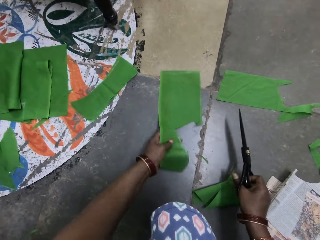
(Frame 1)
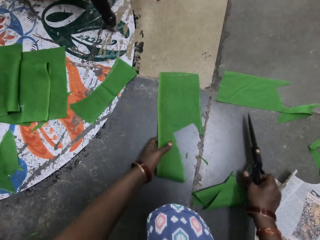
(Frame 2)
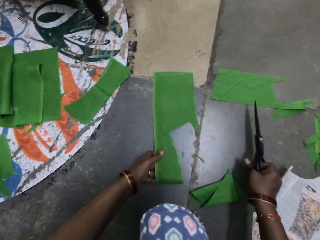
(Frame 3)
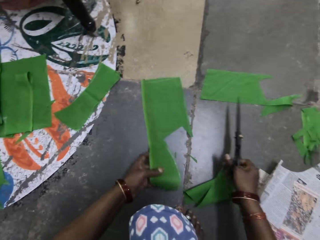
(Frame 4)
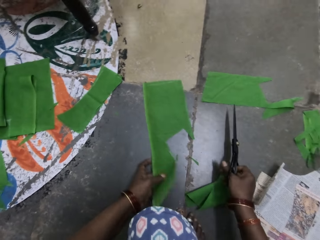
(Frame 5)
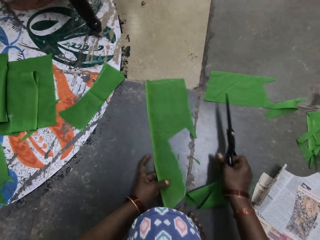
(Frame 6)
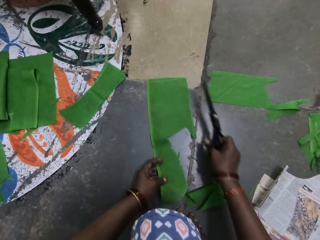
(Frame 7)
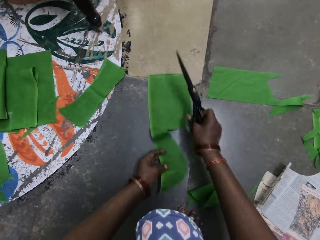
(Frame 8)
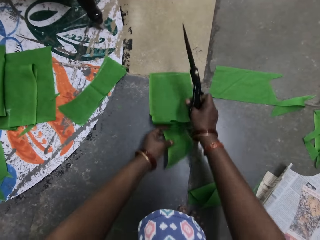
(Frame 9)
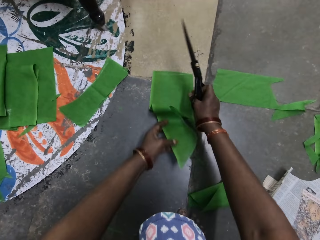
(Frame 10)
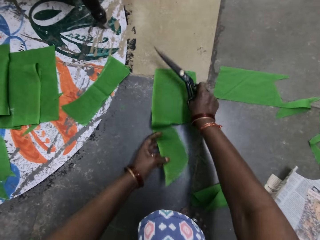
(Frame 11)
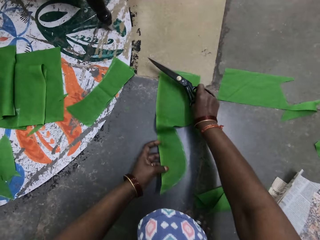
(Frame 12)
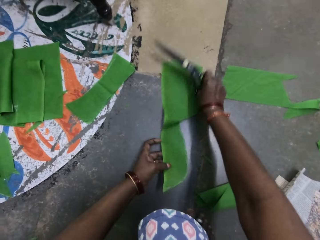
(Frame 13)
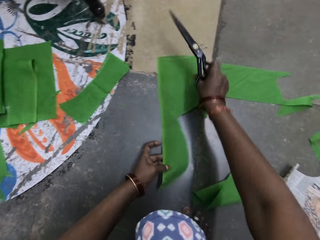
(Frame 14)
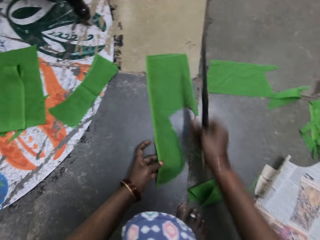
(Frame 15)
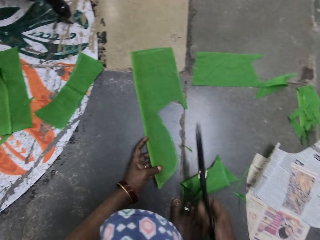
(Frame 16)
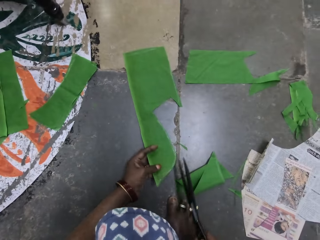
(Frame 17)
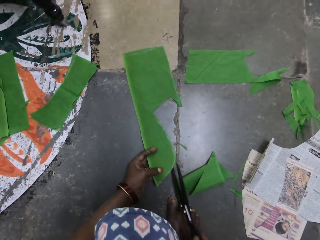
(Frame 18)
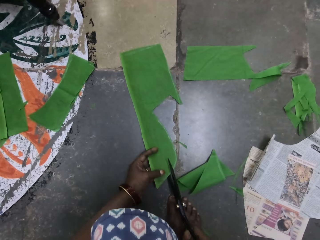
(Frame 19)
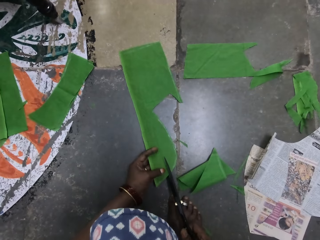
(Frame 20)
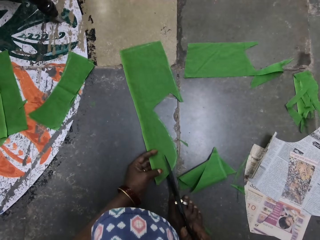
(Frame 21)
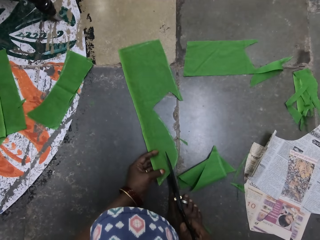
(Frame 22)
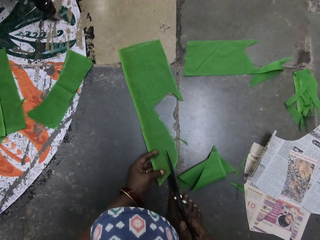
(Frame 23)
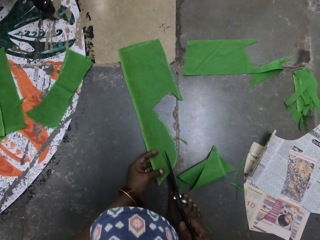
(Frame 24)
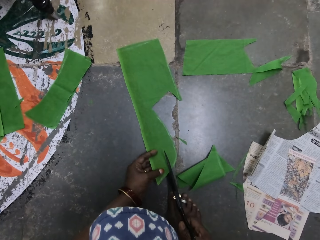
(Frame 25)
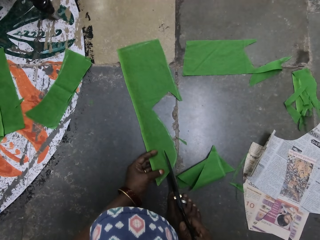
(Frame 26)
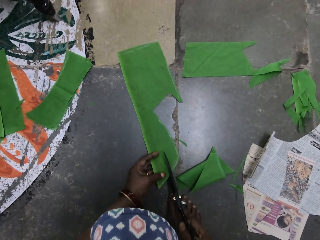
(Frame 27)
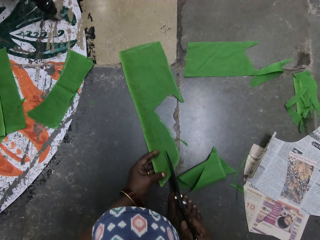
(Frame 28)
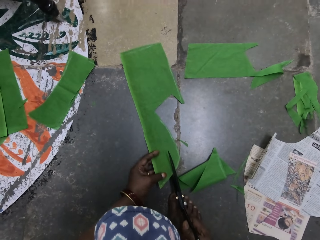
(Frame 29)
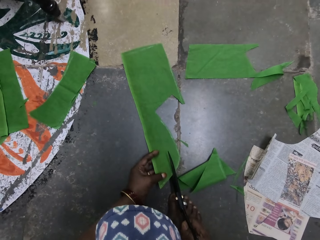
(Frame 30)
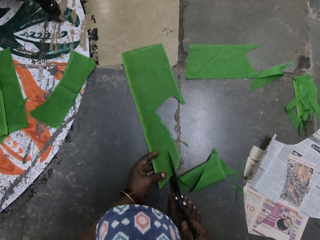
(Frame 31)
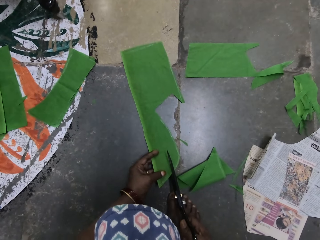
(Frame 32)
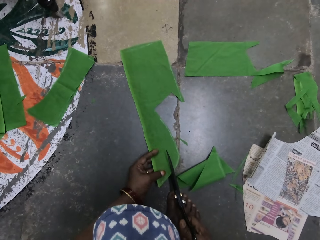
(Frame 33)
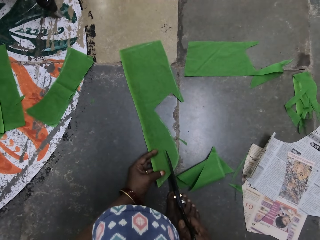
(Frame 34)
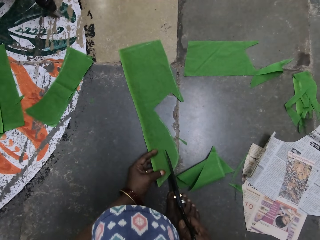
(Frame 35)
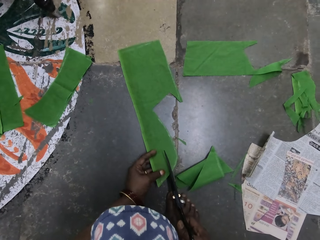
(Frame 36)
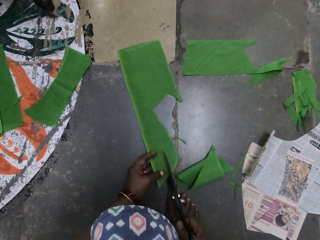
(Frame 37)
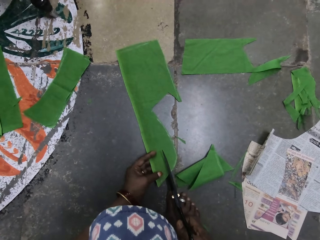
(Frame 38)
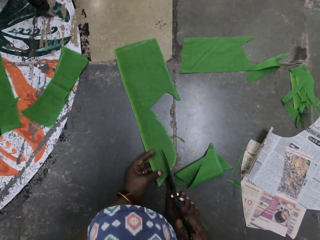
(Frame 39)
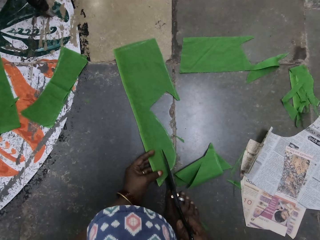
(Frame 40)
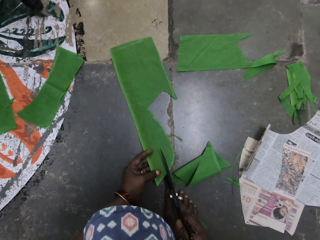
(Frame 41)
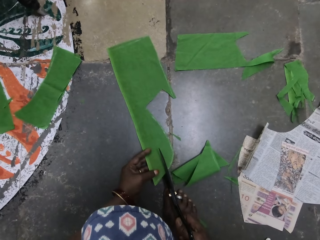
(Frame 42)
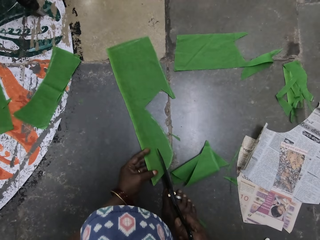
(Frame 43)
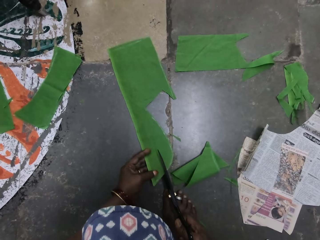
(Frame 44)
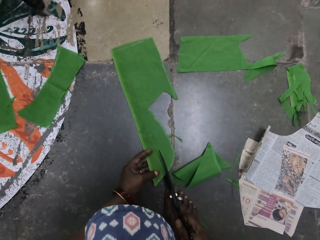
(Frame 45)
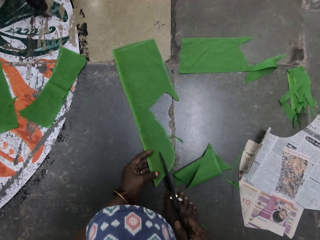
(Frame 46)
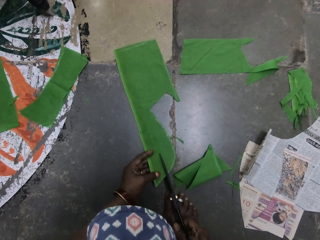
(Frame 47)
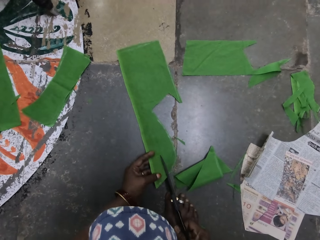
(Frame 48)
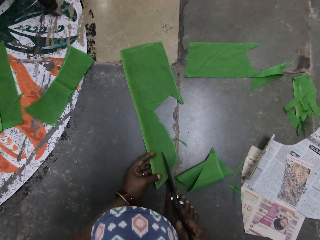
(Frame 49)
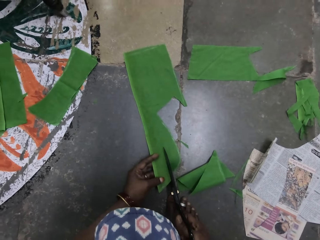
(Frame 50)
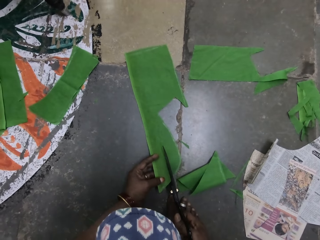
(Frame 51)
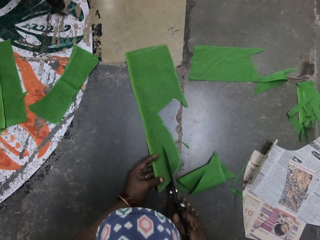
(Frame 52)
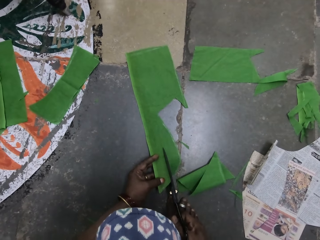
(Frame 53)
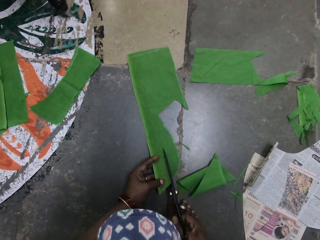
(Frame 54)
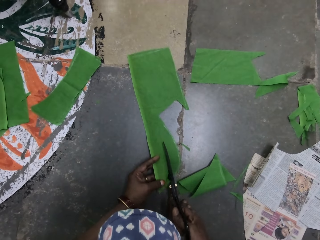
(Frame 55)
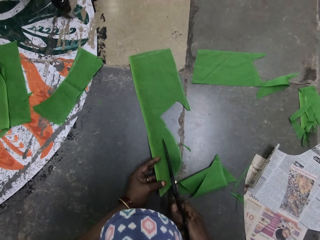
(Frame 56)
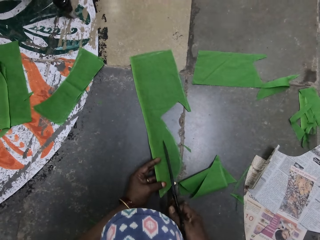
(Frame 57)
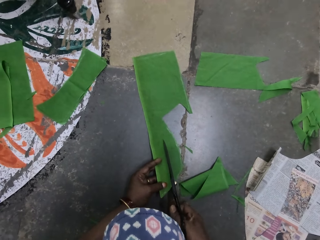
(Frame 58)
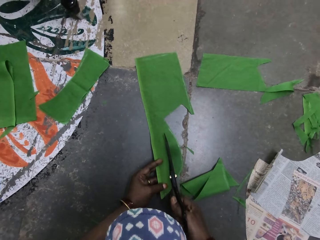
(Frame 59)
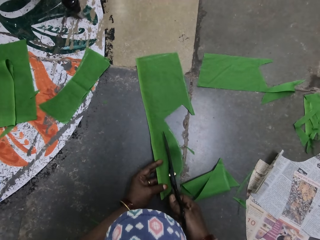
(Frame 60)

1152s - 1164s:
The camera wearer places the piece of cloth on the ground with her right hand. She adjusts the piece of cloth on the ground with her left hand. She moves the piece of cloth on the ground with both hands. She cuts the piece of cloth with a pair of scissors.

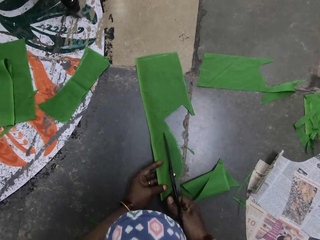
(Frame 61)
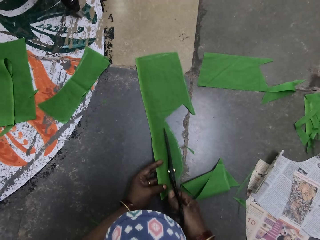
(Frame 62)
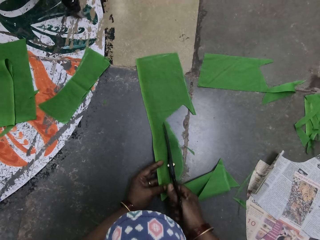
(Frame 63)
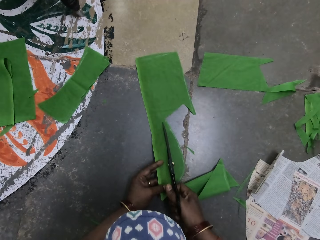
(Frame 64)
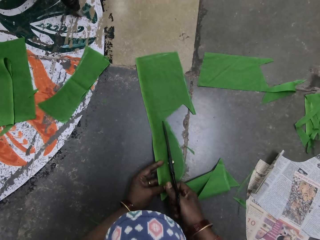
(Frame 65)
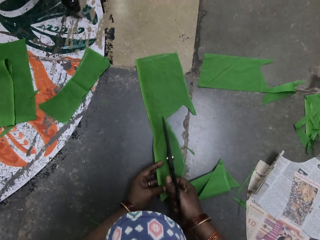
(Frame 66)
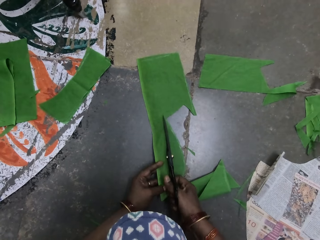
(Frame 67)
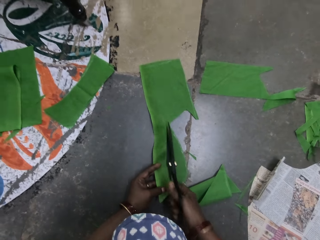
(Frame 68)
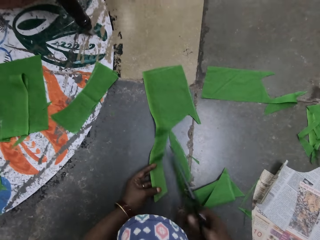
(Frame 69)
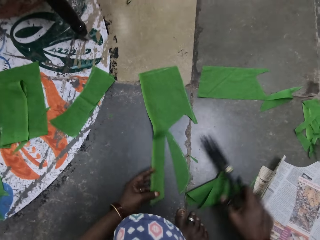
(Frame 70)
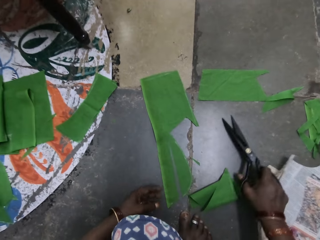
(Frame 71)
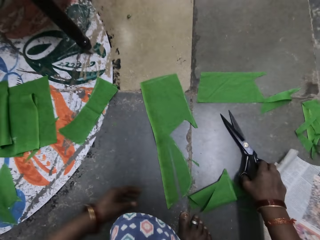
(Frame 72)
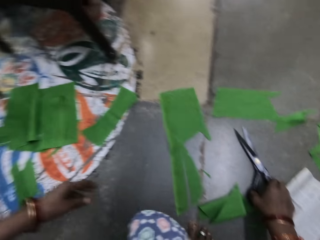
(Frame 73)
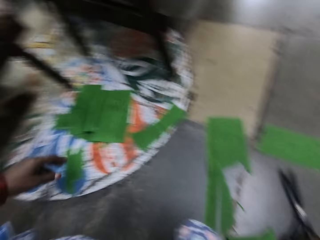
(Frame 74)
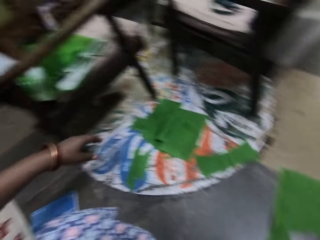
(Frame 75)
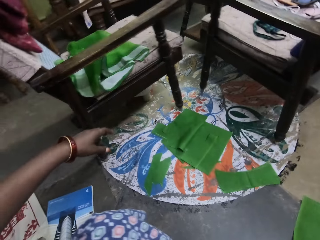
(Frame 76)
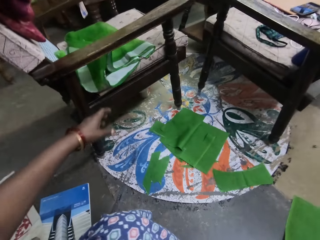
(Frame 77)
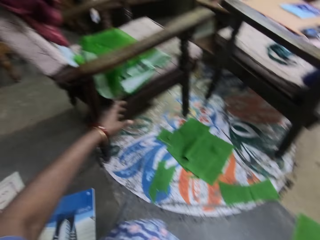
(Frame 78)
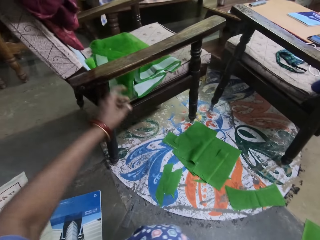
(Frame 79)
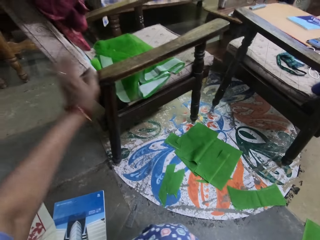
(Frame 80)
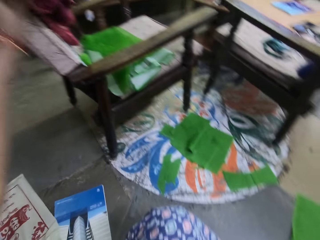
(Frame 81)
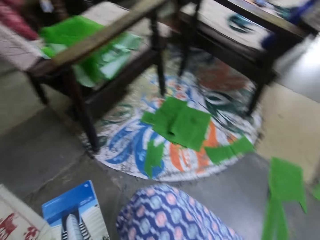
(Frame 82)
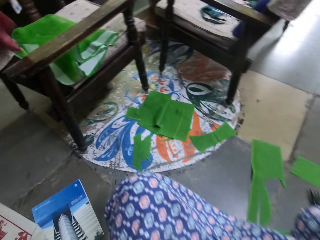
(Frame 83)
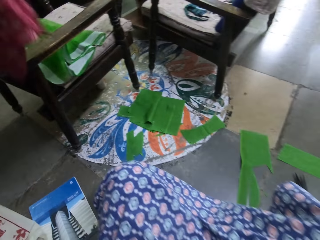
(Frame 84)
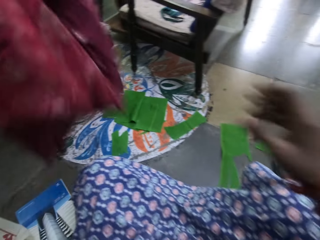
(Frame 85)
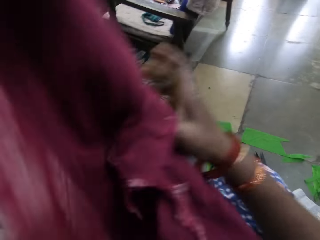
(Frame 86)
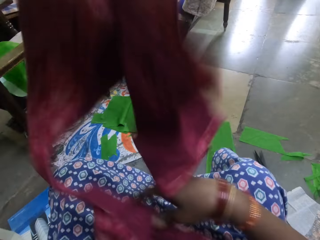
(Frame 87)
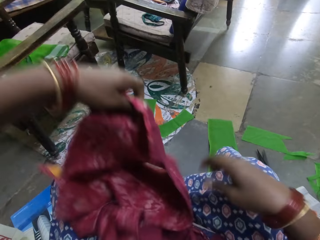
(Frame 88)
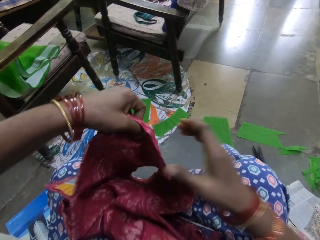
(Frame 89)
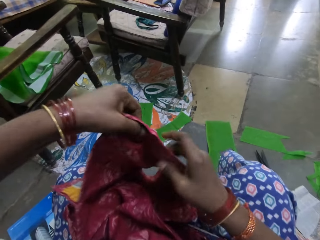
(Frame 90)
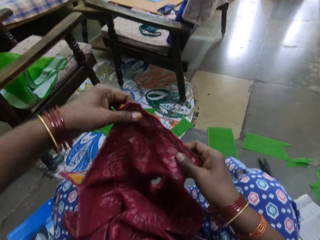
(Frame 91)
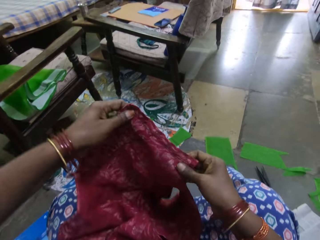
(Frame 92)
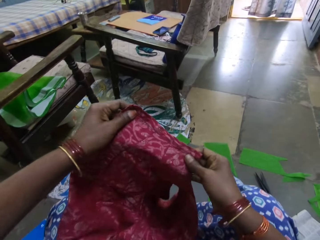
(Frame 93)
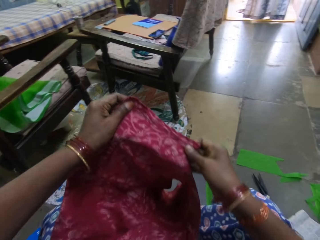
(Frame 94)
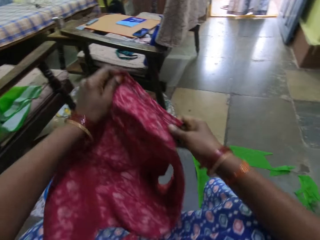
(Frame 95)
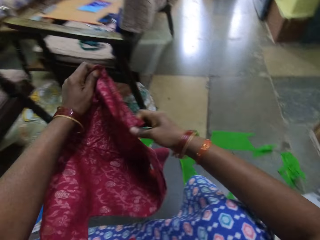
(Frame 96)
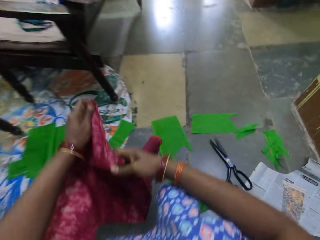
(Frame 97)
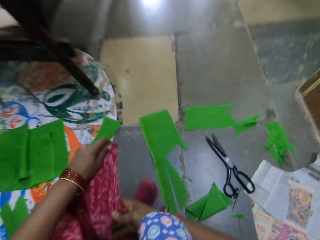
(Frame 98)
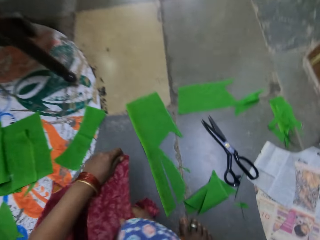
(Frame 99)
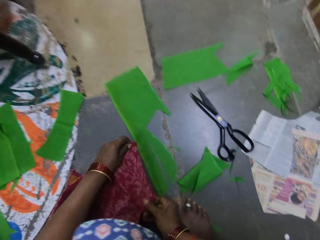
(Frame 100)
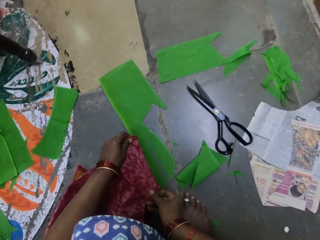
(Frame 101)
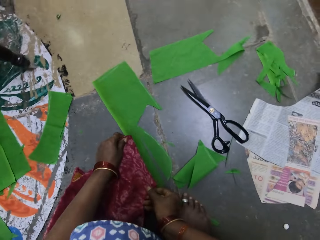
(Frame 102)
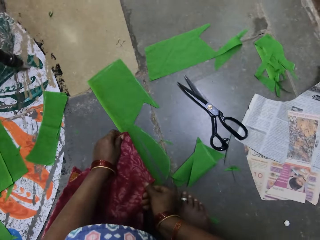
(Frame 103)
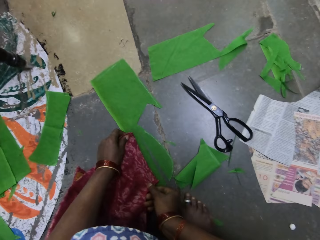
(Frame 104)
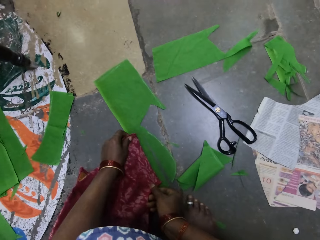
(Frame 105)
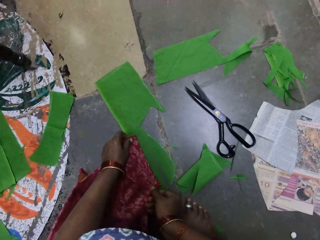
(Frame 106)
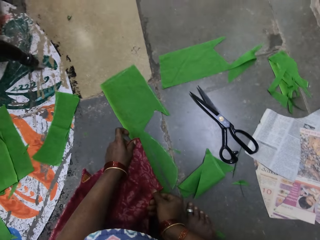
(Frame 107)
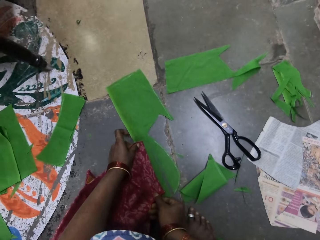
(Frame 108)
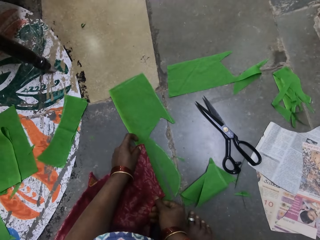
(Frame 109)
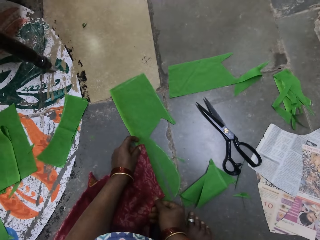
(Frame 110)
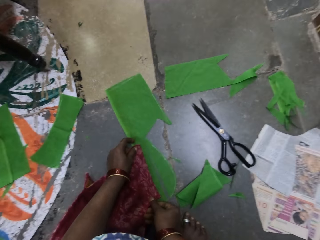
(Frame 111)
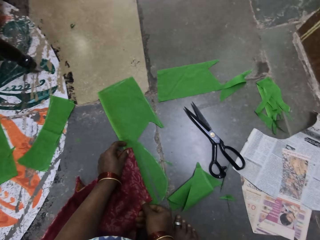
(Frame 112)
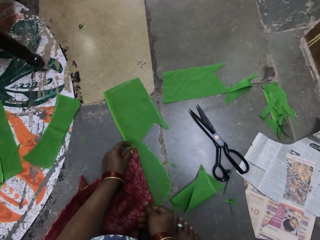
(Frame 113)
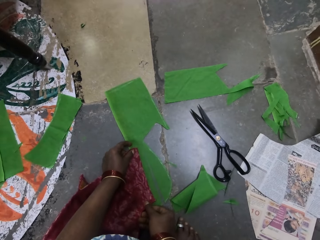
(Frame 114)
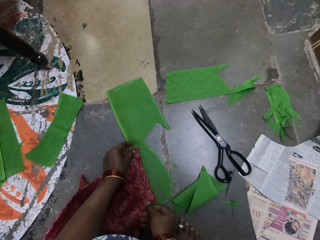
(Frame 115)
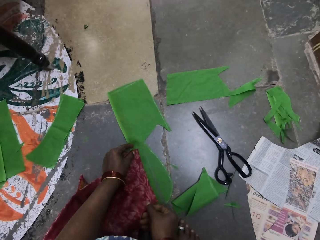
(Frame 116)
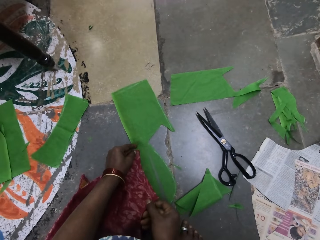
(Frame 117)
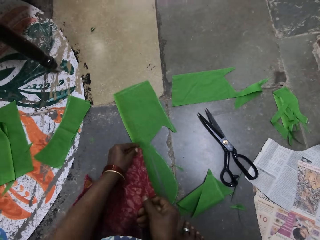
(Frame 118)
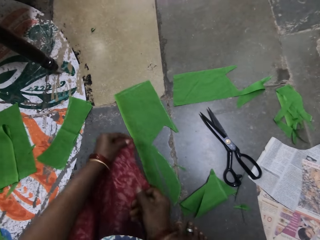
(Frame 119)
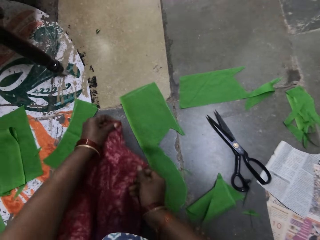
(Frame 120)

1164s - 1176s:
The camera wearer drops the pair of scissors on the ground. She looks around the room. She picks up a maroon garment. She holds the maroon garment with both hands. She drops the maroon garment on her thighs. She holds the maroon garment with both hands. She puts the cloth on the floor. She measures the maroon garment on the ground.
